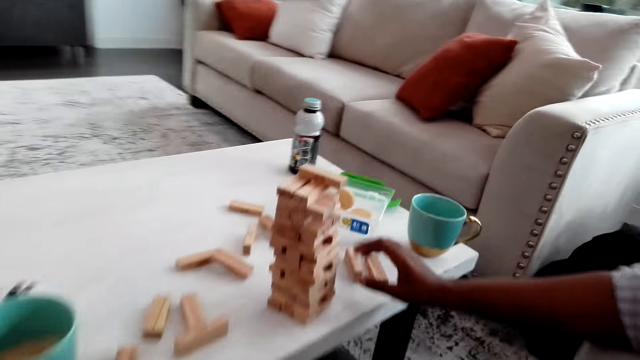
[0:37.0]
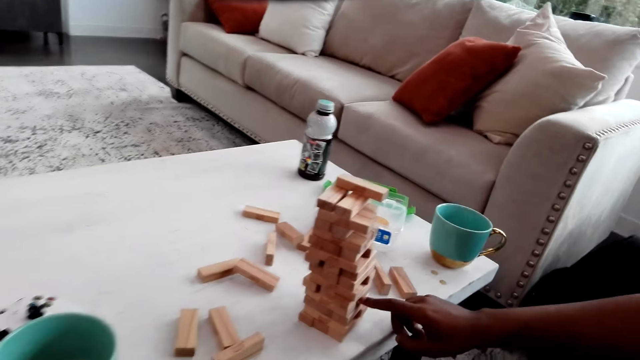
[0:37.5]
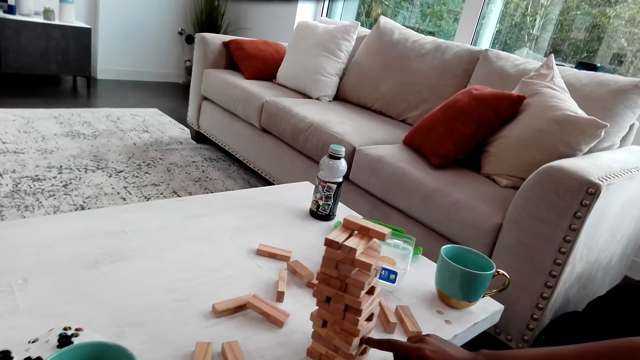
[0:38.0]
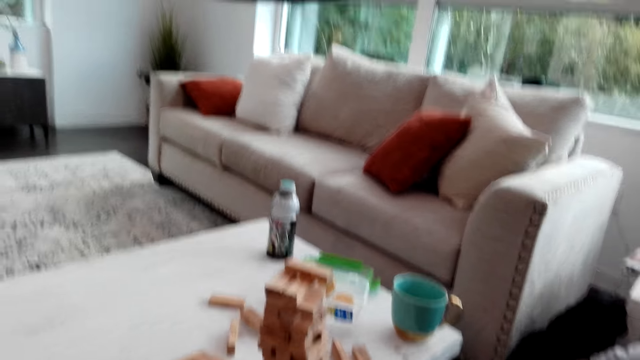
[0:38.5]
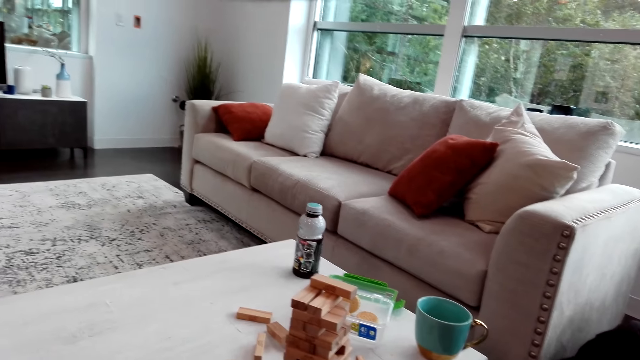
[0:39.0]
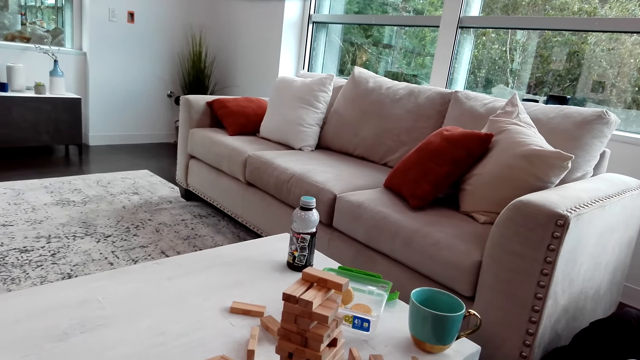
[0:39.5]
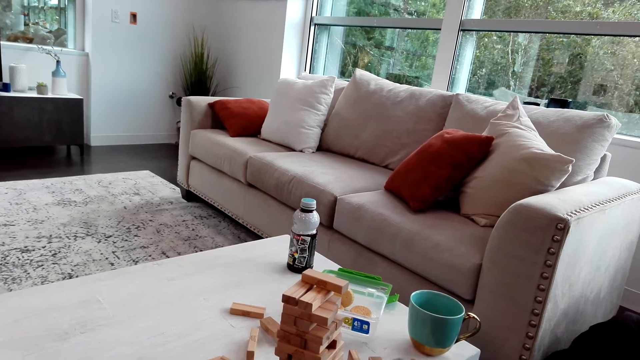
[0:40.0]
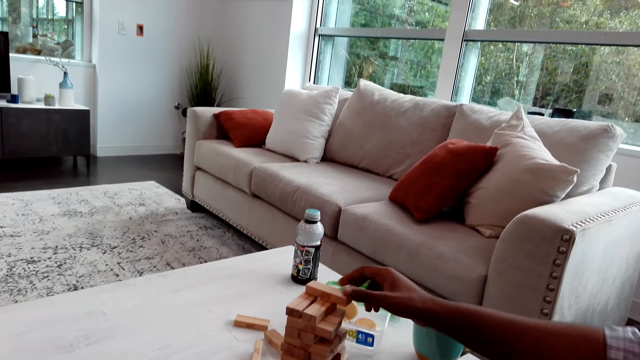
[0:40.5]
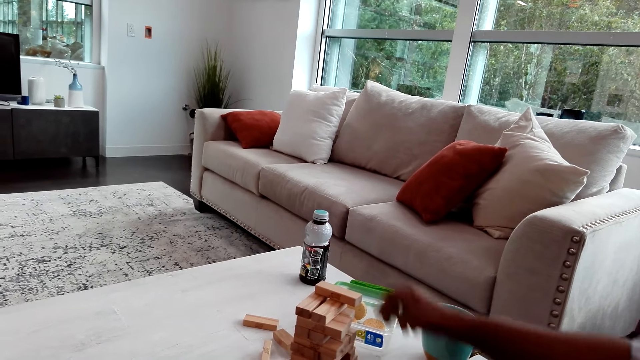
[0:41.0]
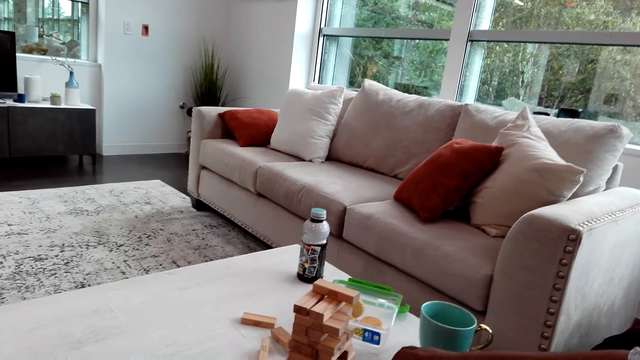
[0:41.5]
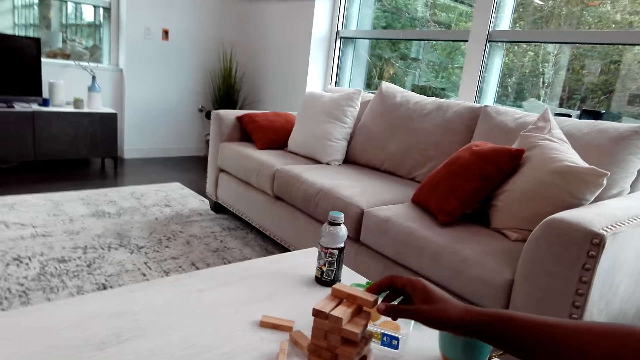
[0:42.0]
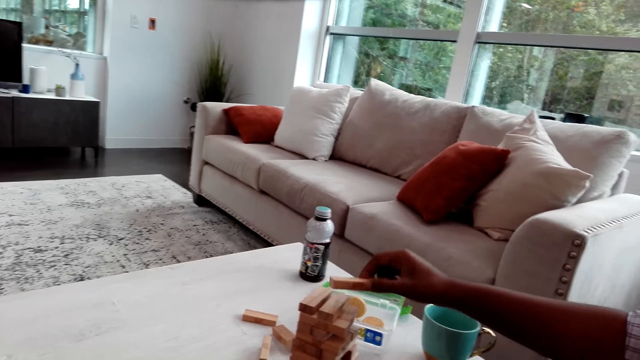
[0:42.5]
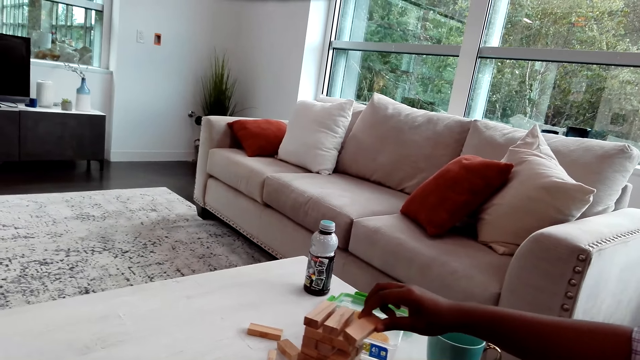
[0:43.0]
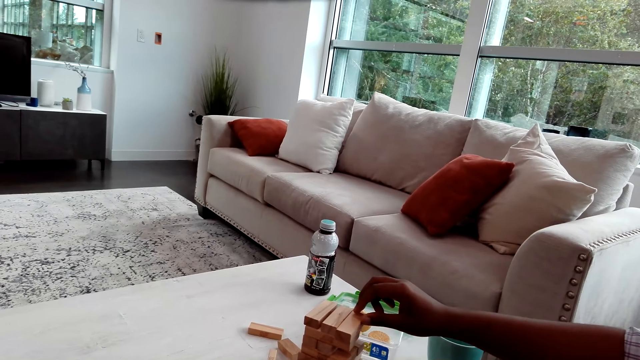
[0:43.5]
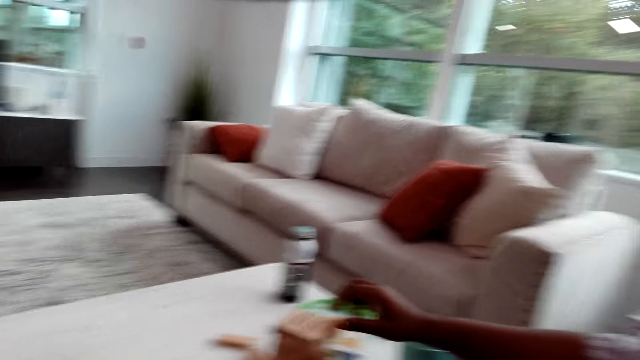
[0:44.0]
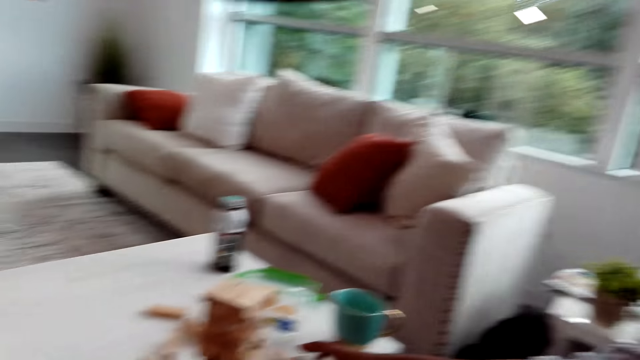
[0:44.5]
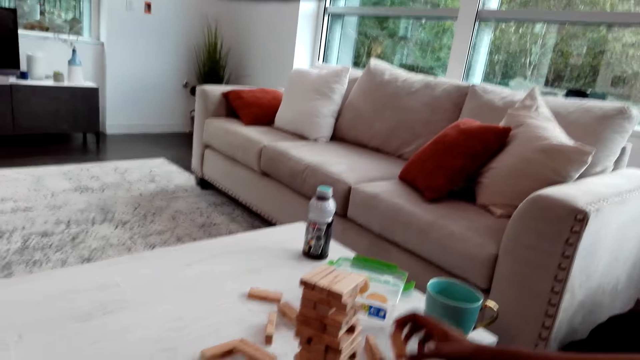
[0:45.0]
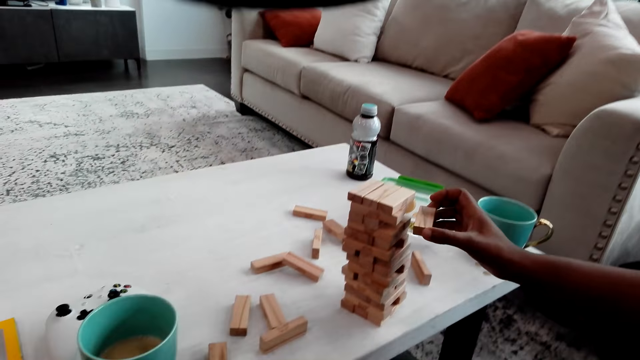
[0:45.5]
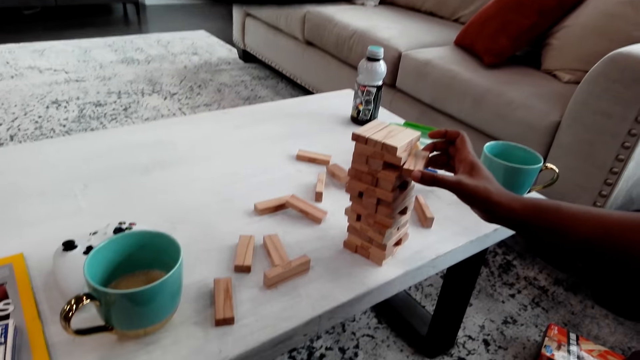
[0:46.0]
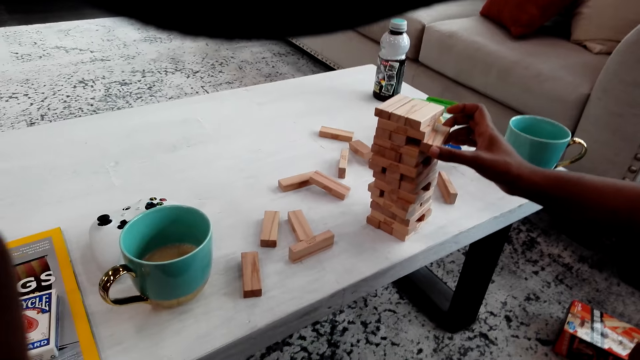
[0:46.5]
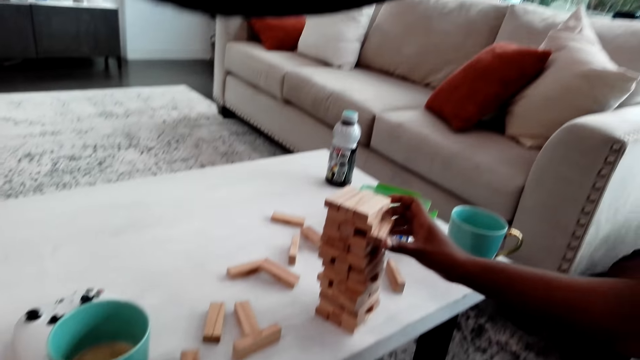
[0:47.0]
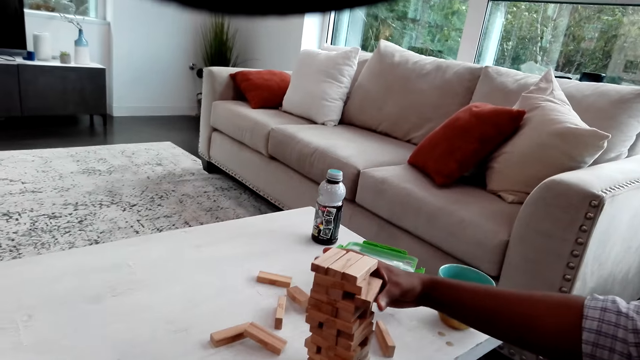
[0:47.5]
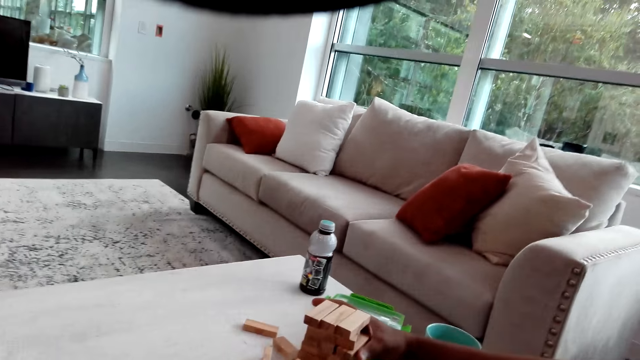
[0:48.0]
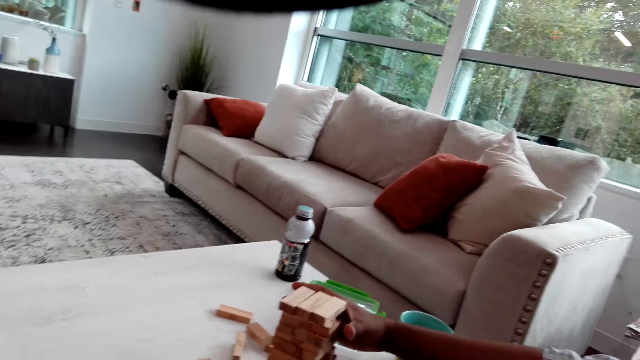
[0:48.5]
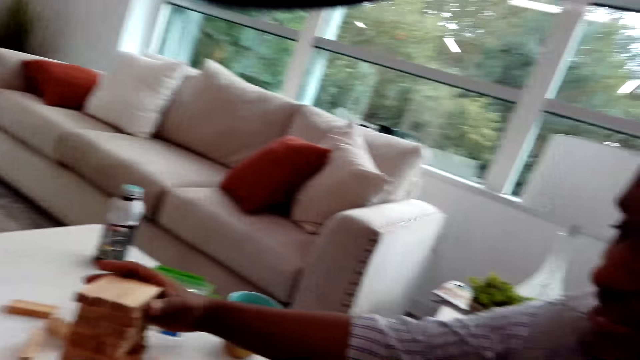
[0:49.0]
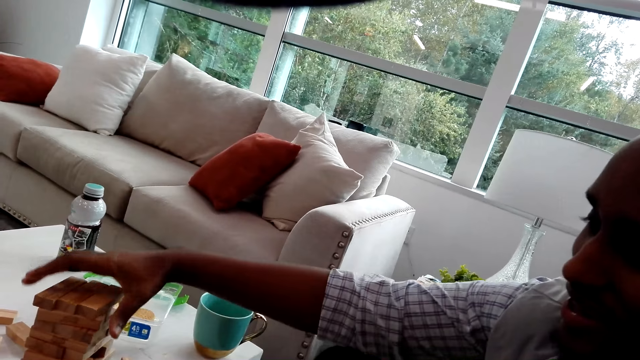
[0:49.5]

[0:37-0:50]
The man takes jenga pieces in hand. He drops the jenga pieces on the table. He touches a jenga piece. He picks up a wood brick and places the wood brick on the topmost level. He moves a jenga piece, picks up a jenga piece, and places a wood brick between bricks.

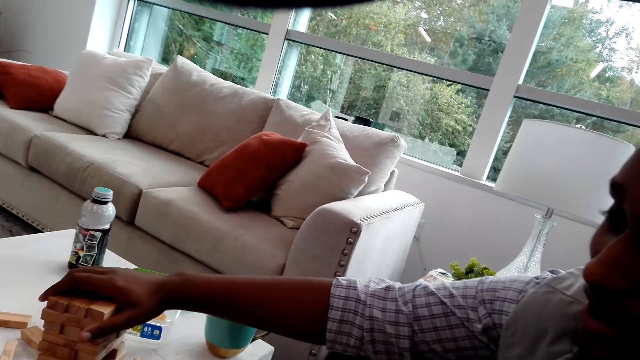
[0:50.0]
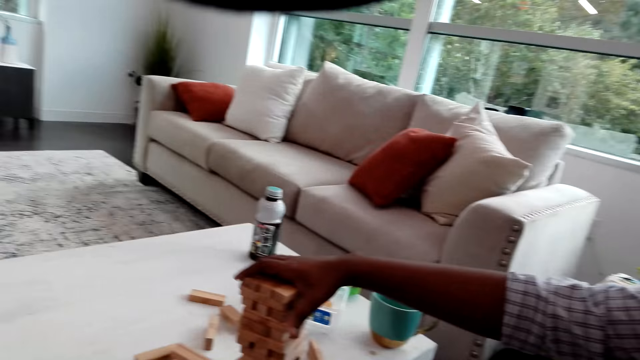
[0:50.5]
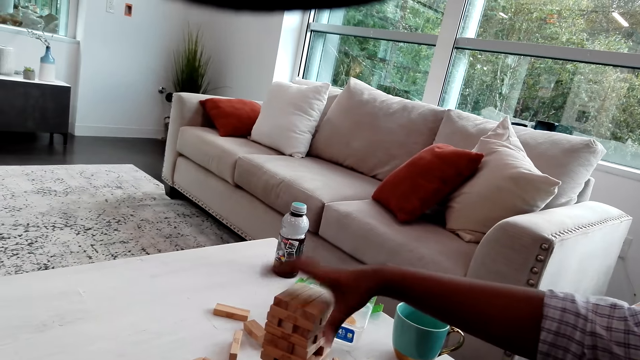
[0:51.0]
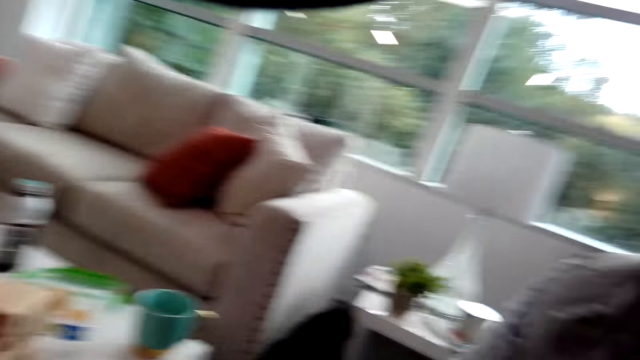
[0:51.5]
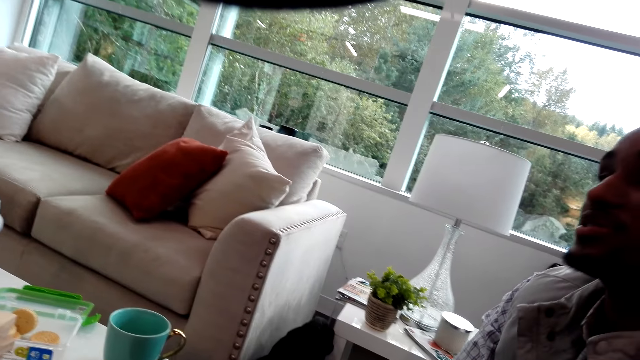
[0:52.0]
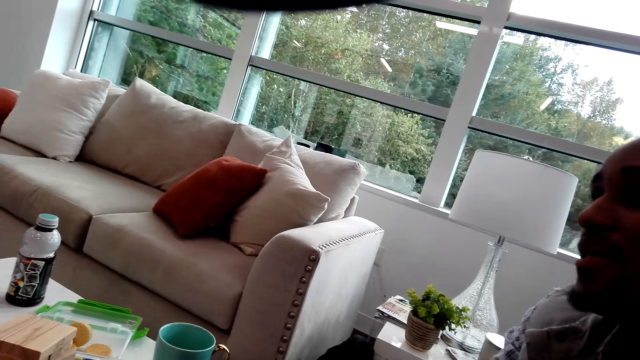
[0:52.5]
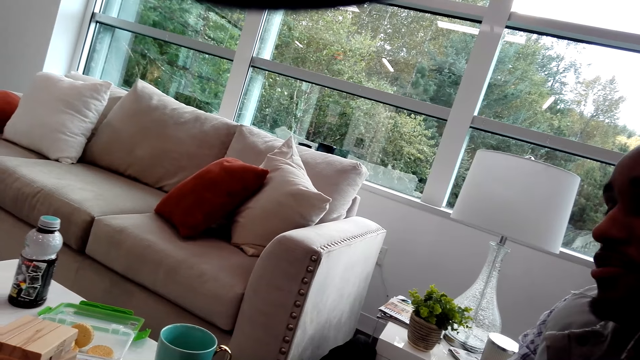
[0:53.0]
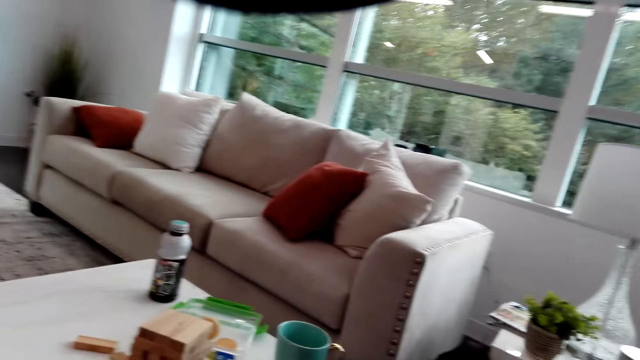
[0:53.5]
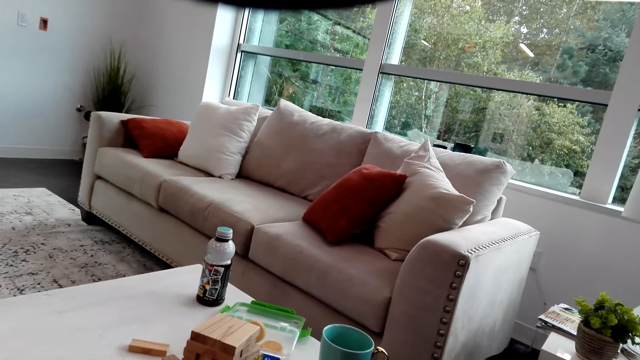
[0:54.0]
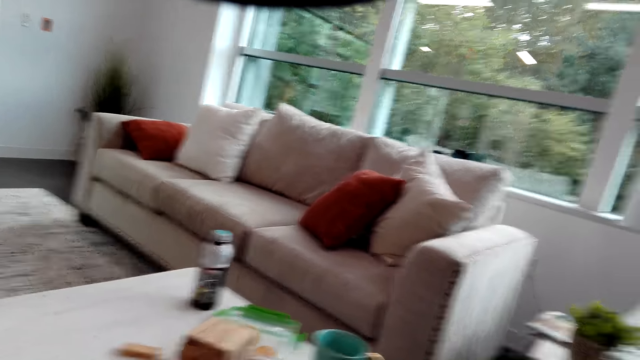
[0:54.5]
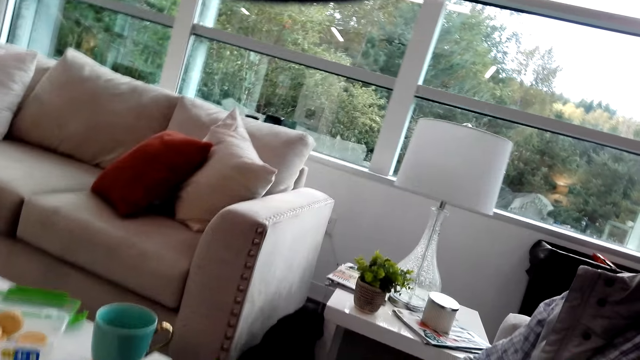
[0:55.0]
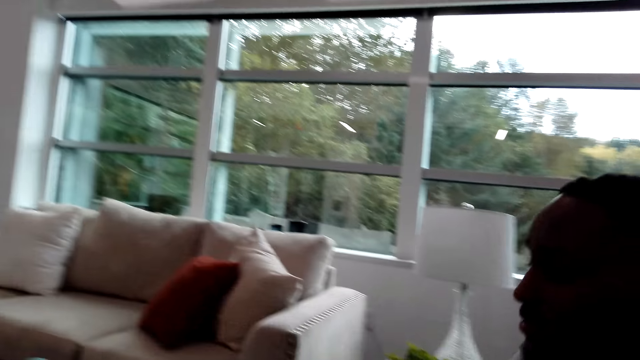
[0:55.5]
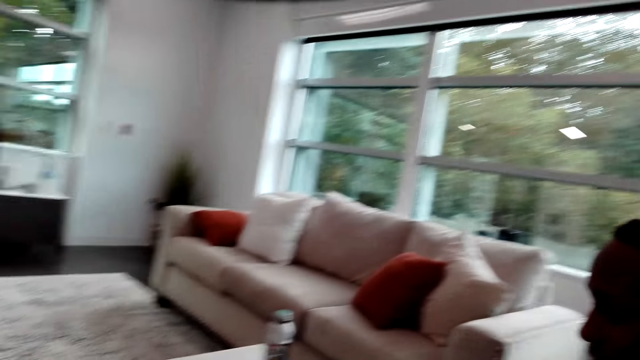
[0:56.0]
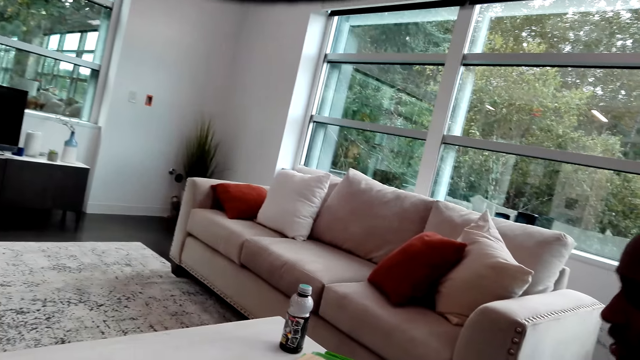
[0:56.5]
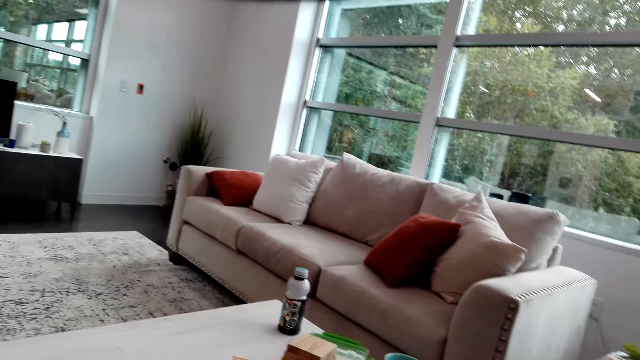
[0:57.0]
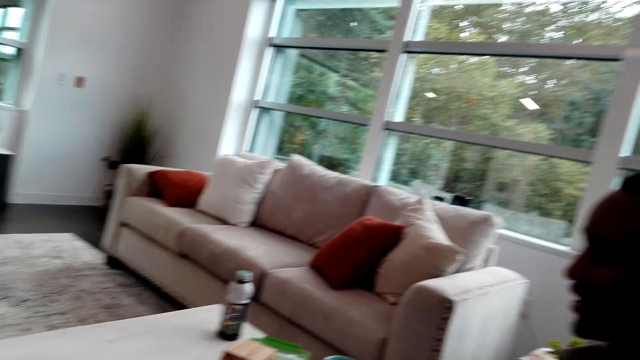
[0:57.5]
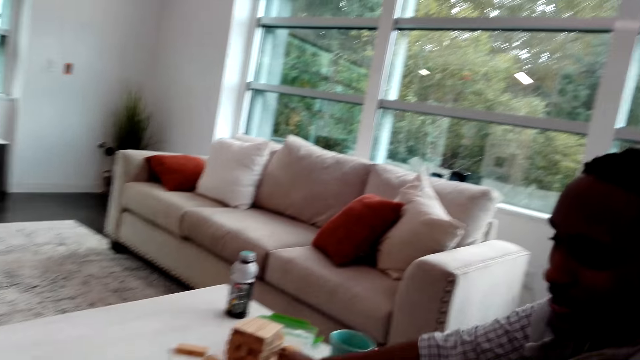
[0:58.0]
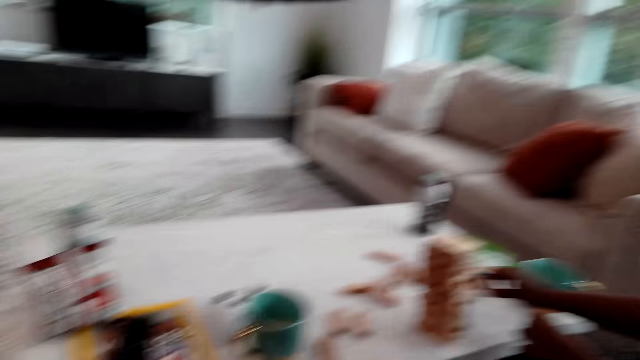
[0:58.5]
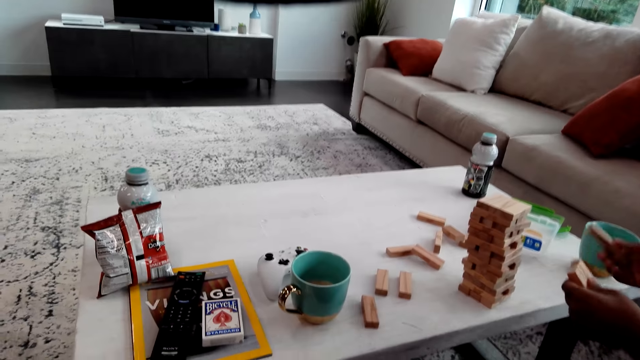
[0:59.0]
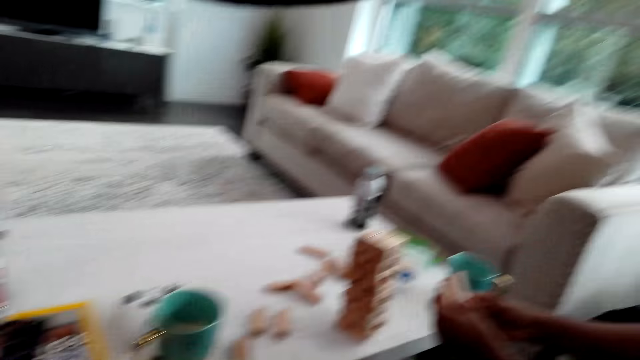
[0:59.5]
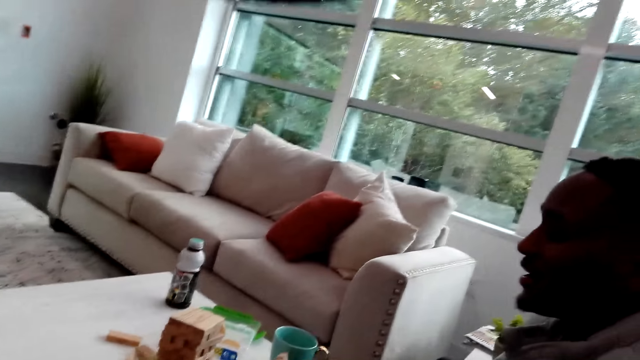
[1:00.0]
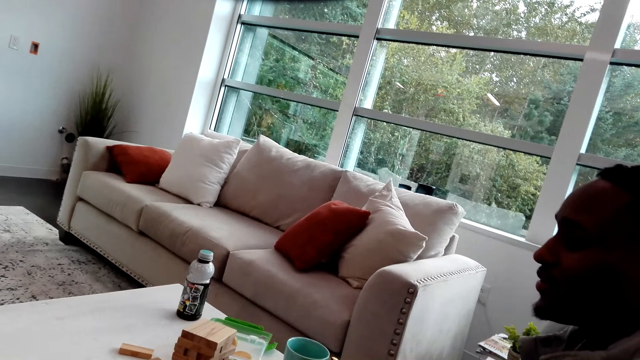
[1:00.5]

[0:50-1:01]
The man fits the piece on the pattern. He takes jenga pieces and talks to the camera wearer.
